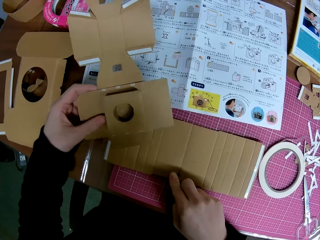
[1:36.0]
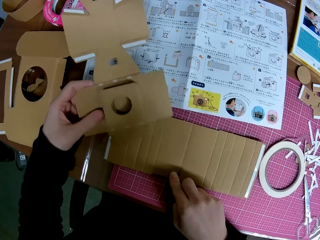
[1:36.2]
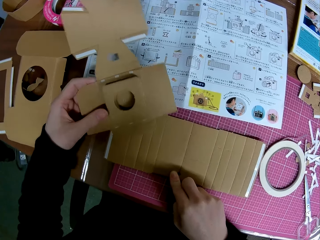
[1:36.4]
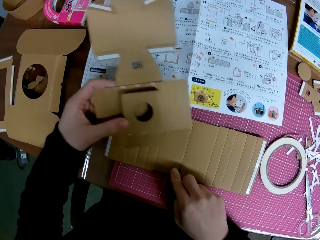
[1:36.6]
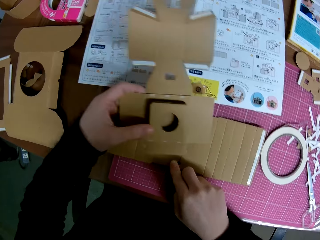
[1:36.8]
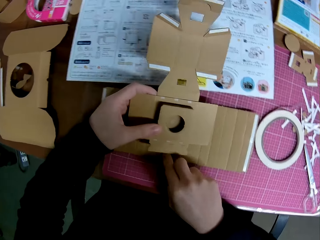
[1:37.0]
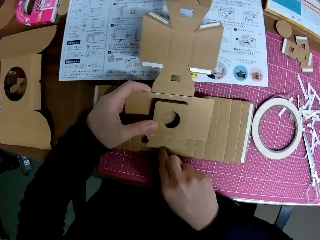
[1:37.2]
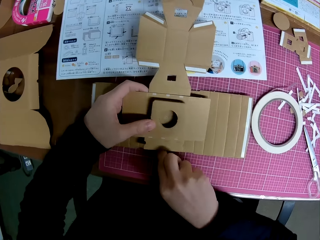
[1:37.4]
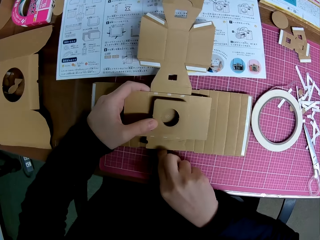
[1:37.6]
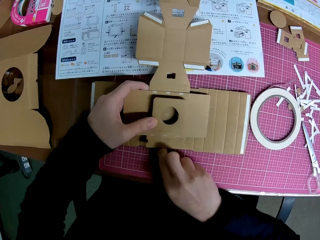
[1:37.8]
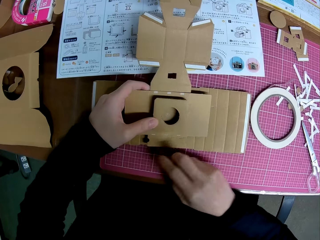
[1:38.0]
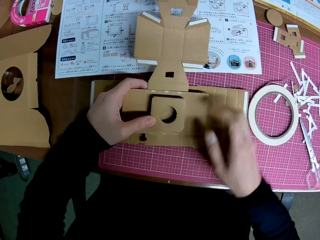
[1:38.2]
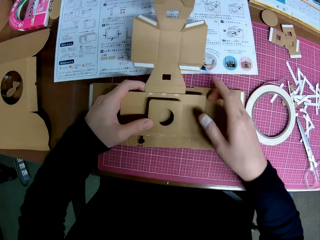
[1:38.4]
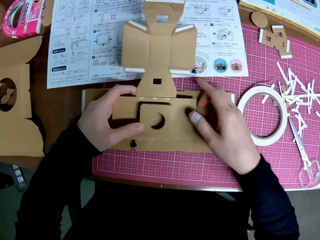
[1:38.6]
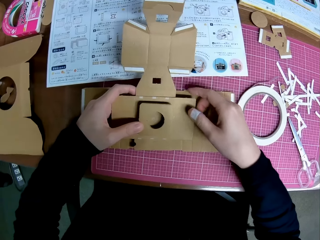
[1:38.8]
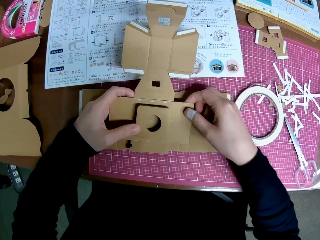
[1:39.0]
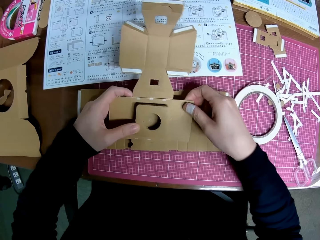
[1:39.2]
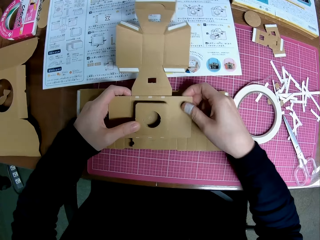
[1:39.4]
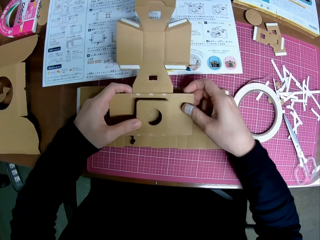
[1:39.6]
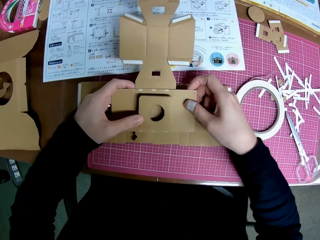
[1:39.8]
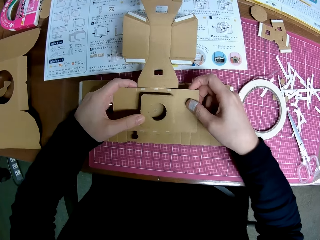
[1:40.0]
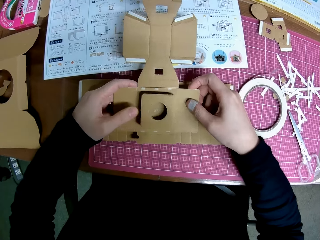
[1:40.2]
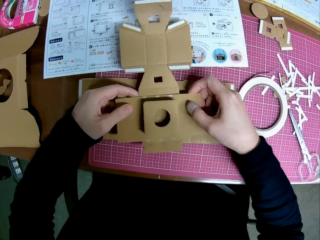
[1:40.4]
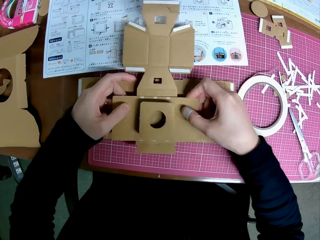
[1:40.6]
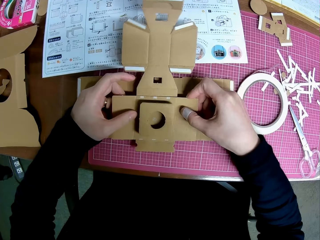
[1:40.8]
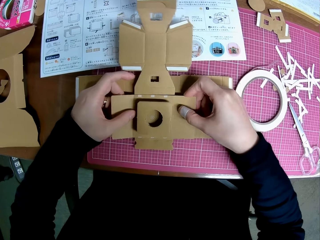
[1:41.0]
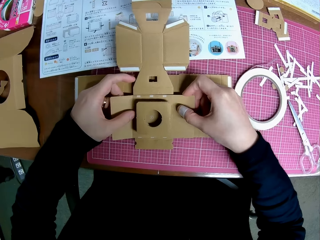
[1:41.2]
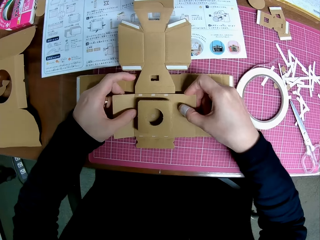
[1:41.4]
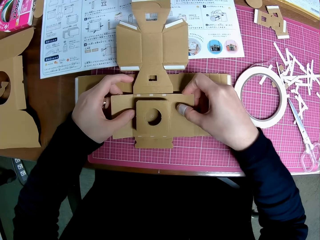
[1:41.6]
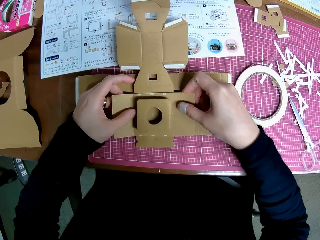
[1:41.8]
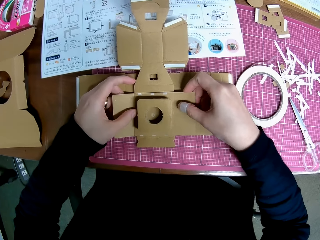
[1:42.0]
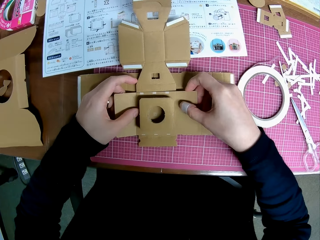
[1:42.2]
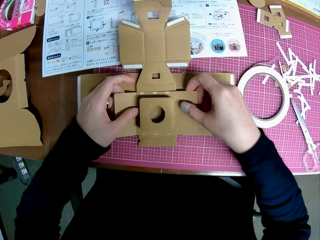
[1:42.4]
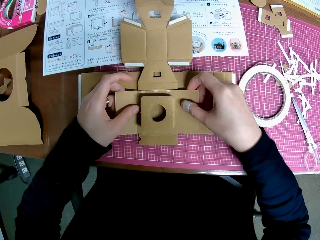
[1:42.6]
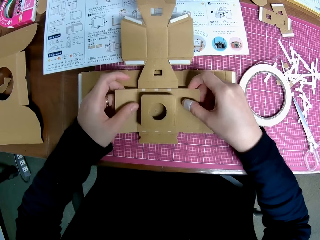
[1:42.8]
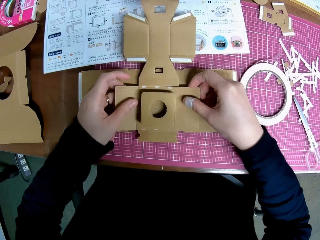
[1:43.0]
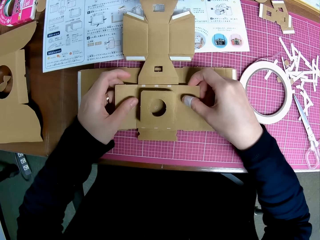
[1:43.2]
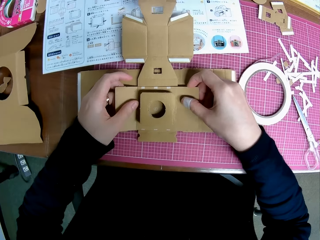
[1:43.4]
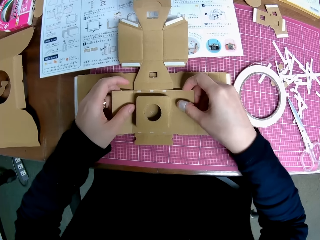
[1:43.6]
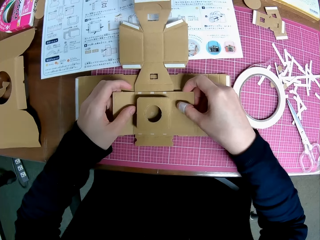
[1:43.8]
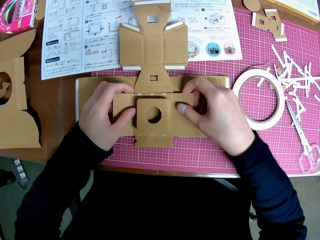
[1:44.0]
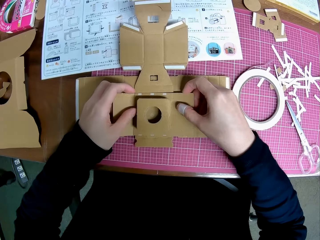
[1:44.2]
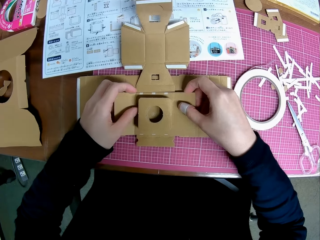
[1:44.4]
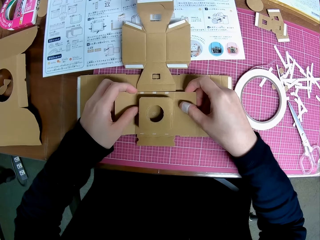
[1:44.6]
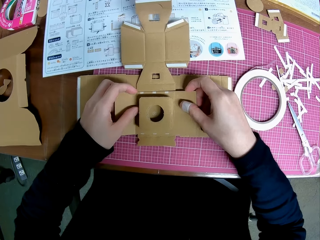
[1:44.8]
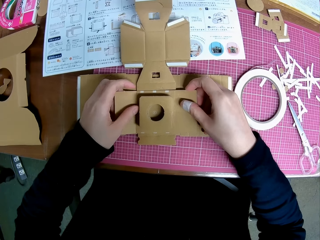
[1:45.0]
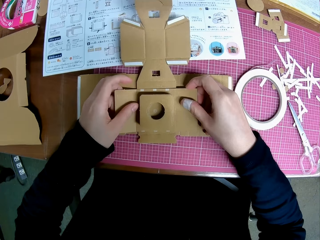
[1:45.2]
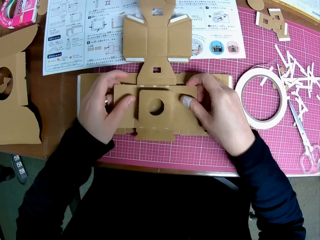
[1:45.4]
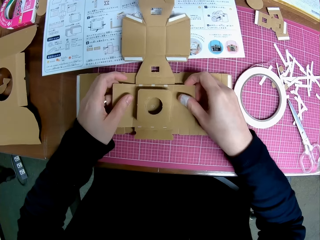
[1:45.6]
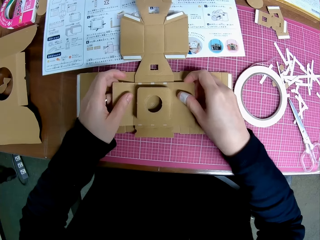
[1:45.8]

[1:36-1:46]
The camera wearer places the piece of paper mechanical model in his left hand on the pieces of paper mechanical model on the table.

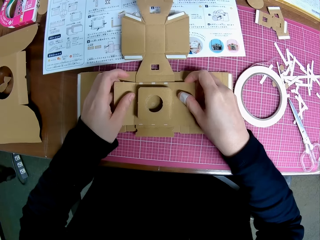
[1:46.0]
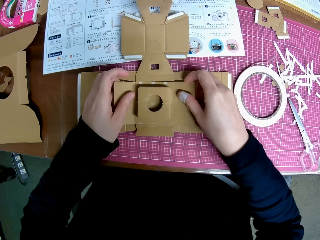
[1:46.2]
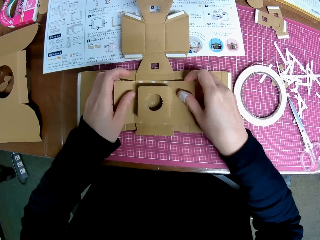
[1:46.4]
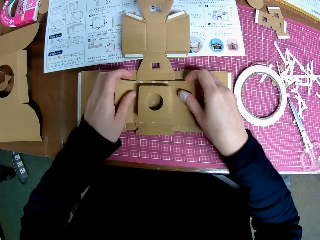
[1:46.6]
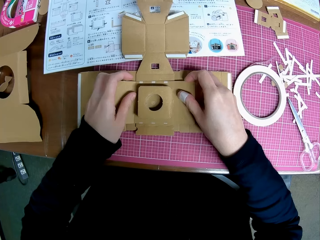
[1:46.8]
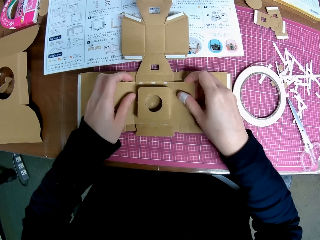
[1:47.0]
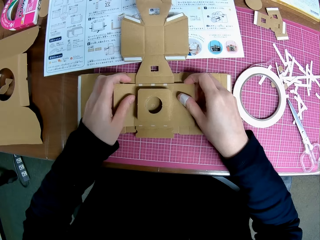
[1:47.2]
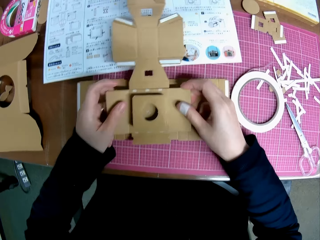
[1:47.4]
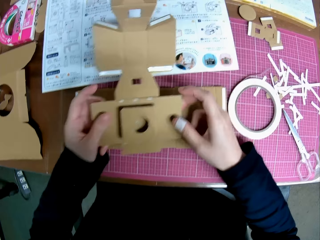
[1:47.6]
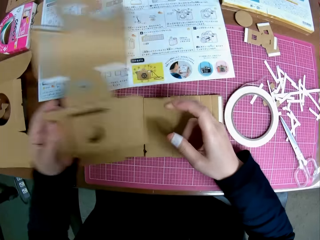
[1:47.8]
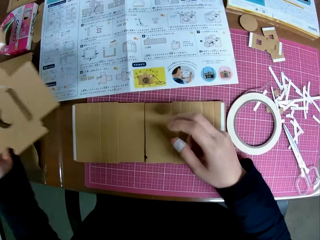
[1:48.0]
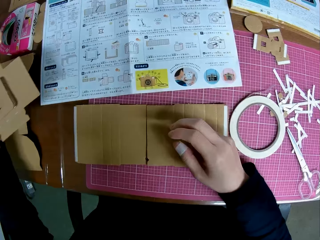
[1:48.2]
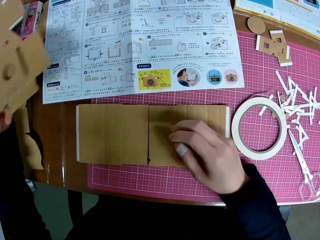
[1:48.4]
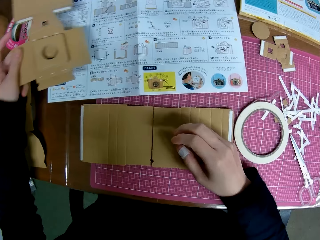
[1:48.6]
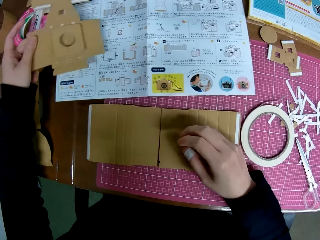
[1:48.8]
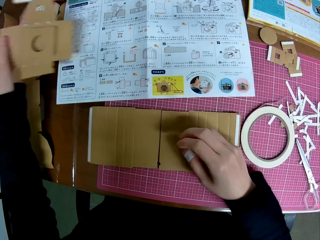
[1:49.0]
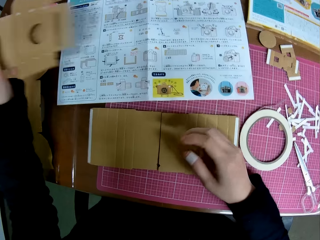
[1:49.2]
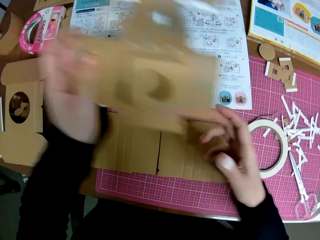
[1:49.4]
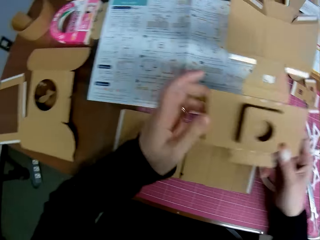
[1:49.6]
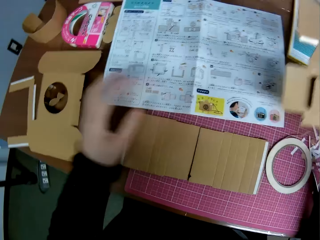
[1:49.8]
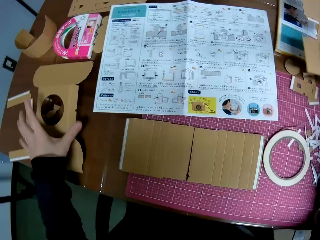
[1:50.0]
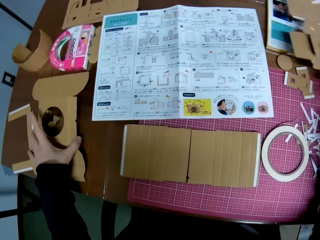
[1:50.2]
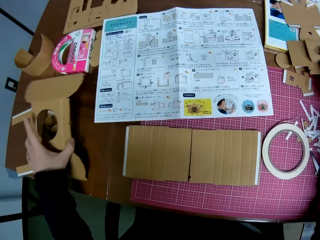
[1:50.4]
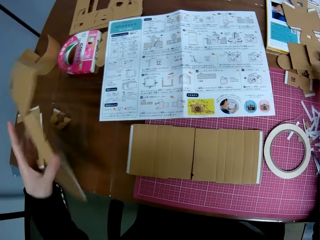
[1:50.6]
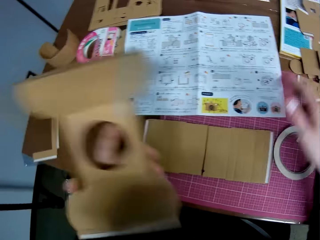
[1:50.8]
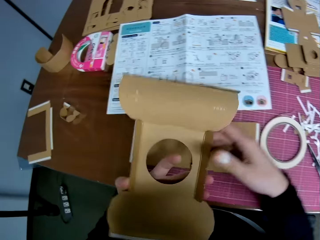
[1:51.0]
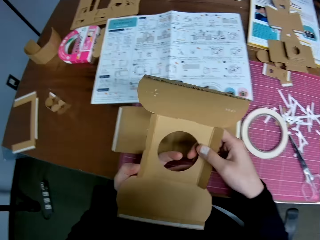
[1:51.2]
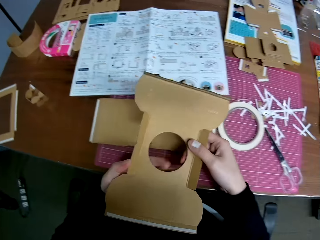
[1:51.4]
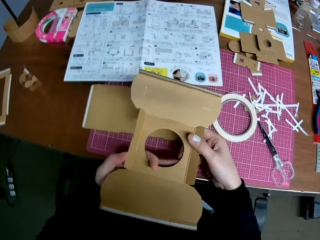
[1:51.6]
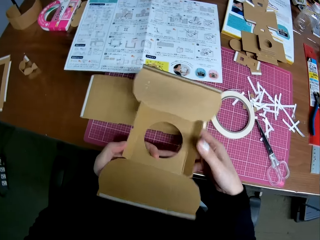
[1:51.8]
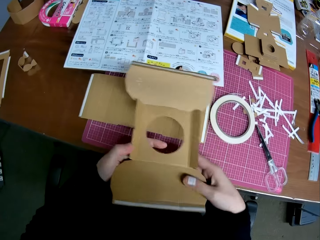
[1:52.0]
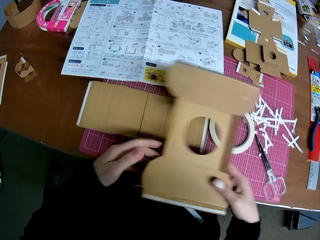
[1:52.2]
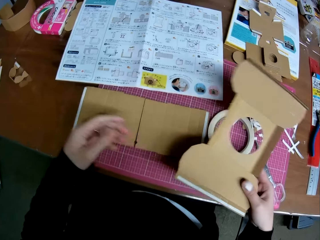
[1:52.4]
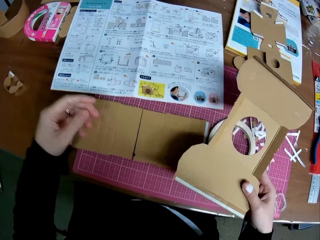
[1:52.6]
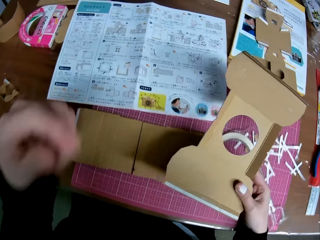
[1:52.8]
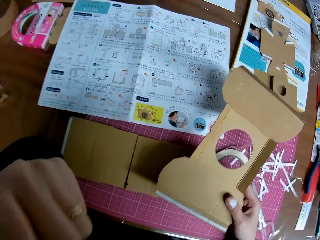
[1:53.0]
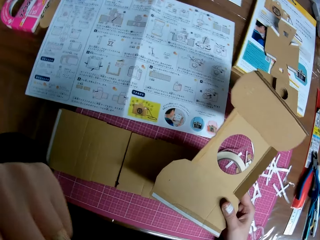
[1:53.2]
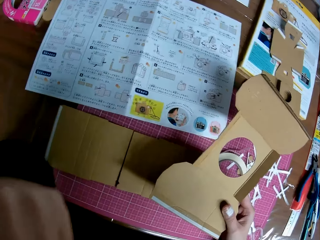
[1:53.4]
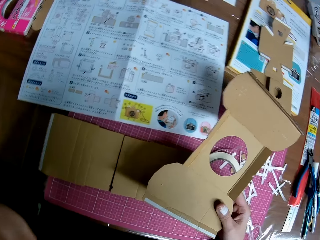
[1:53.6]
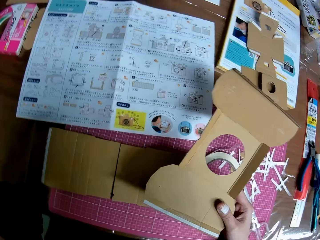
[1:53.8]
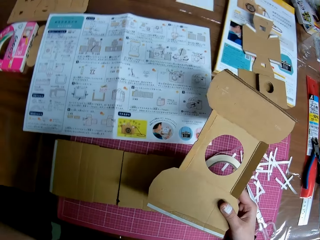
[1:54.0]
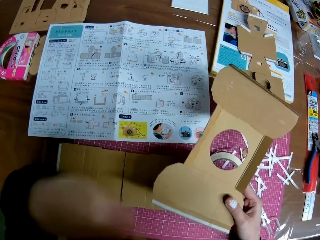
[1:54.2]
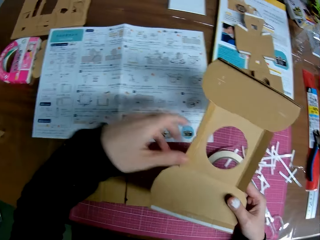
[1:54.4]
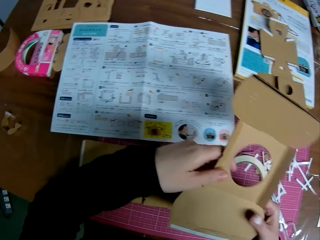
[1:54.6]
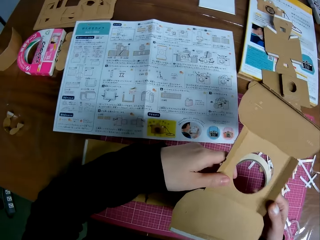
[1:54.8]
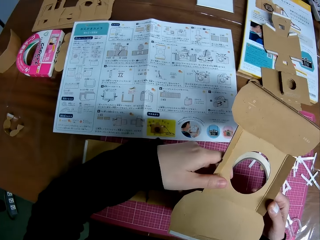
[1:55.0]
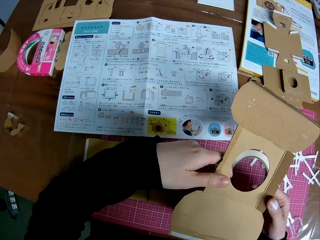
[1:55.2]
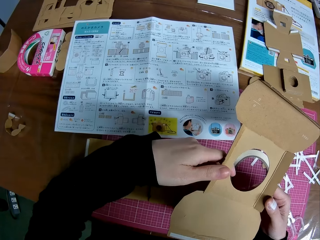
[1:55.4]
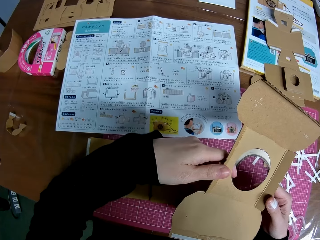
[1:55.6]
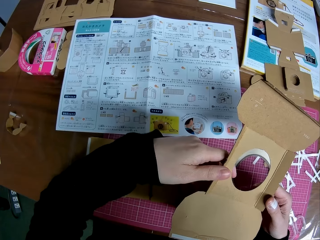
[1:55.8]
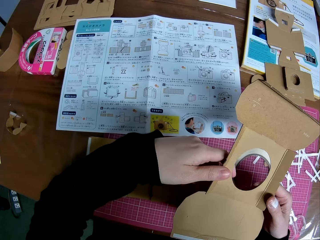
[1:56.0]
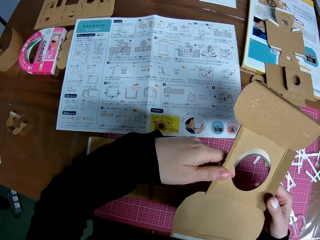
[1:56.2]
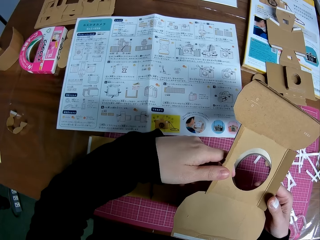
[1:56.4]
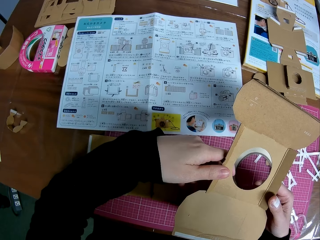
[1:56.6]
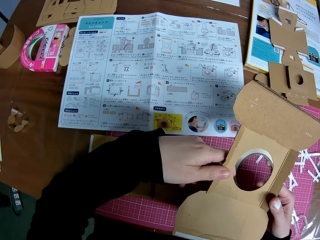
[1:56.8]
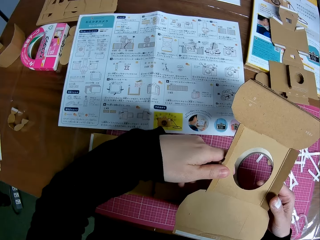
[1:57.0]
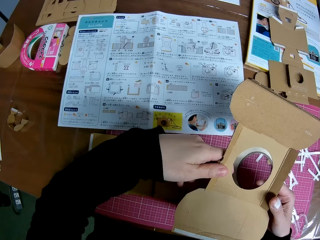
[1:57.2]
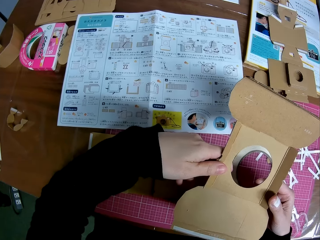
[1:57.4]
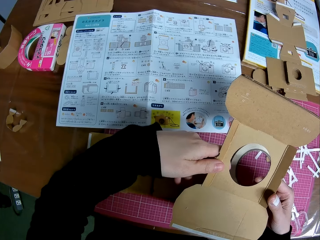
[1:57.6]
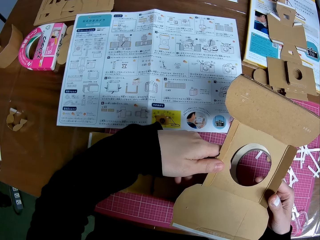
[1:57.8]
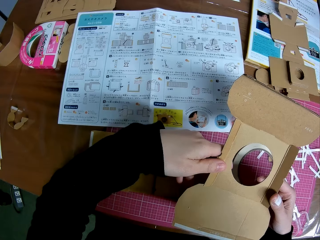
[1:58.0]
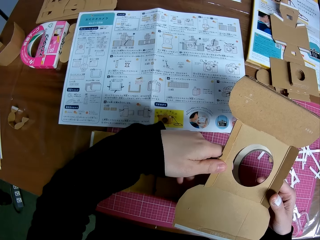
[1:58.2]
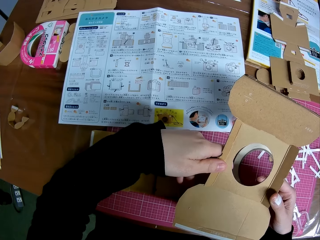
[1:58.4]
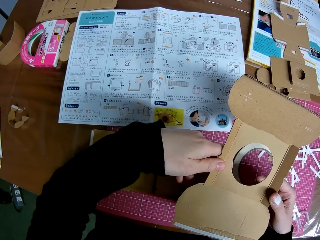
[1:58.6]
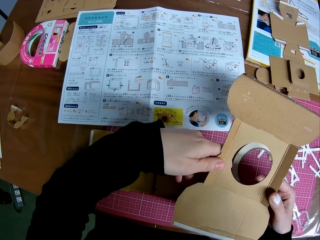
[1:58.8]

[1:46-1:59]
The camera wearer removes the piece of paper mechanical model in his hands from the pieces of paper mechanical model on the table. He passes the piece of paper mechanical model from his left hand to his right hand. He picks up a piece of paper mechanical model from the table with his left hand and drops the piece of paper mechanical model on the table with his right hand. He passes the piece of paper mechanical model in his left hand to his right hand. He raises his left hand. He stares at the instructional manual paper. He holds the piece of paper mechanical model in both hands.
